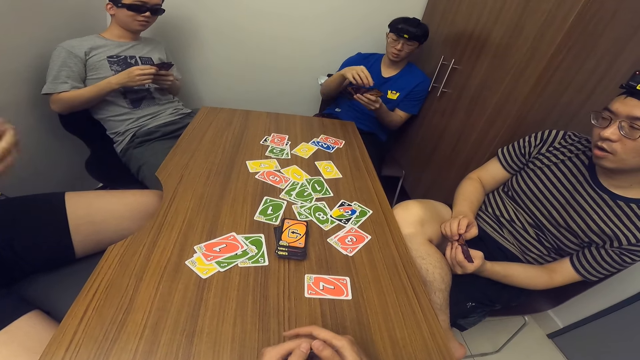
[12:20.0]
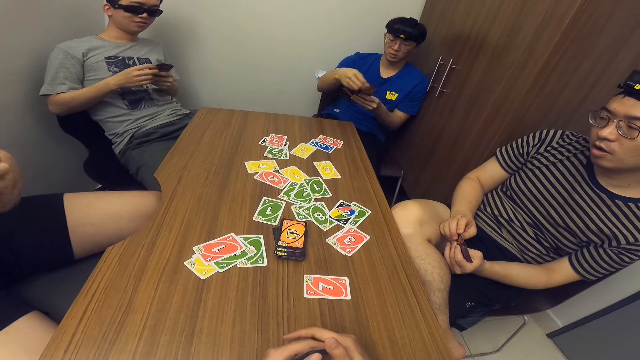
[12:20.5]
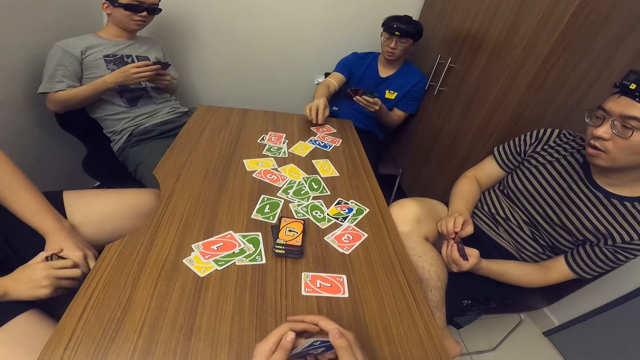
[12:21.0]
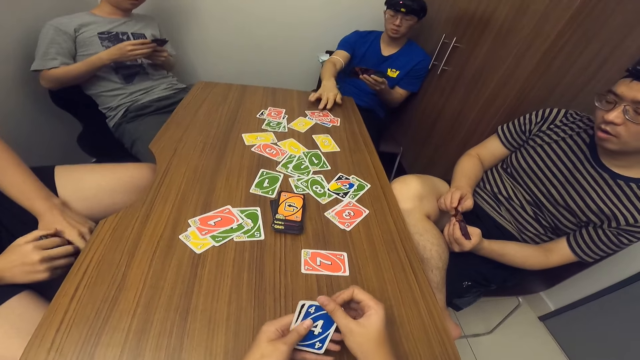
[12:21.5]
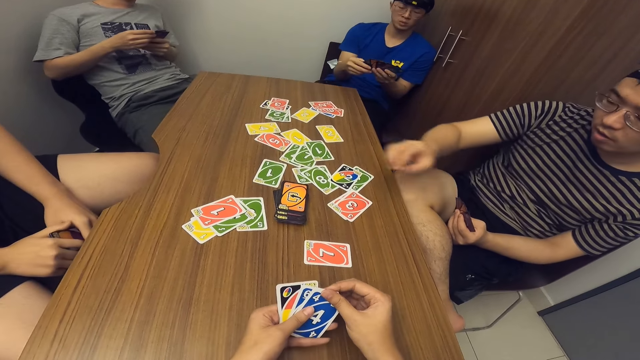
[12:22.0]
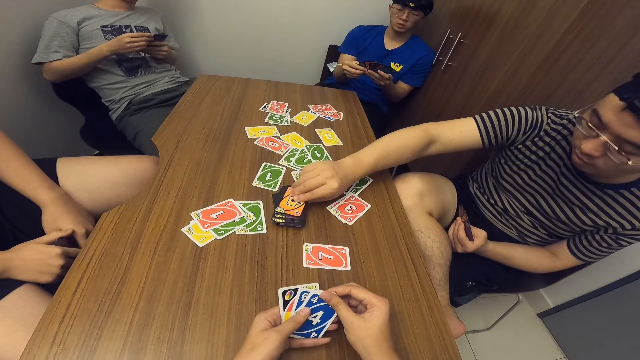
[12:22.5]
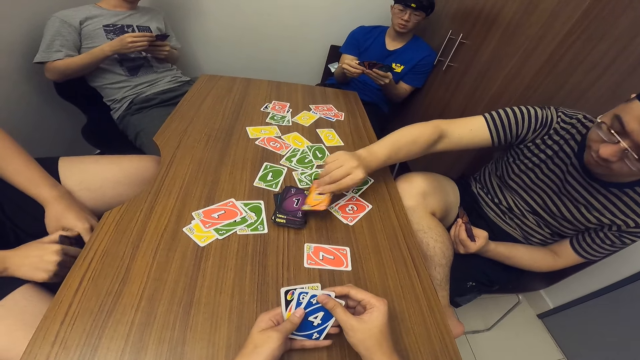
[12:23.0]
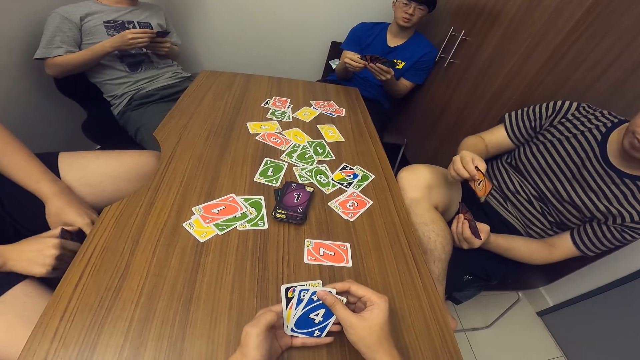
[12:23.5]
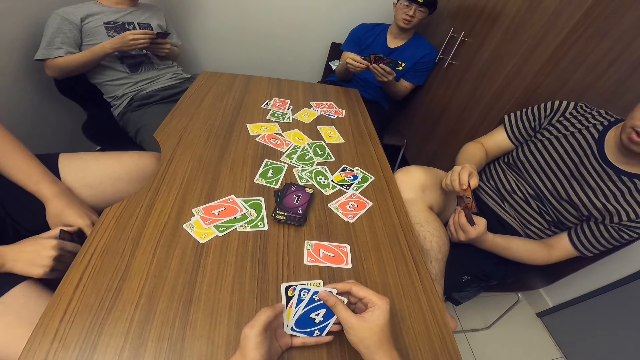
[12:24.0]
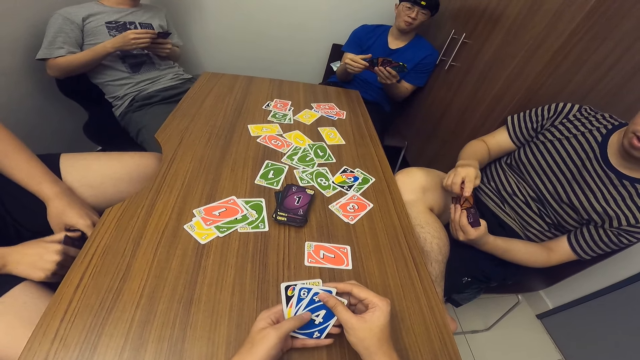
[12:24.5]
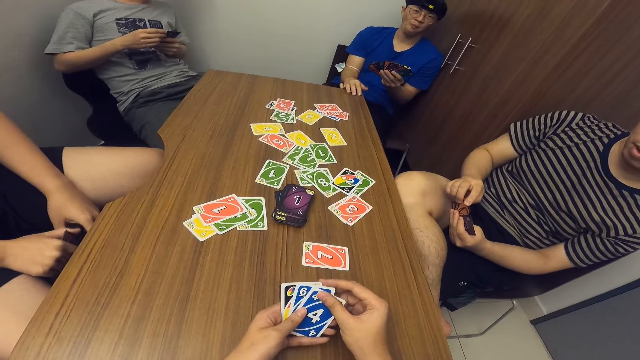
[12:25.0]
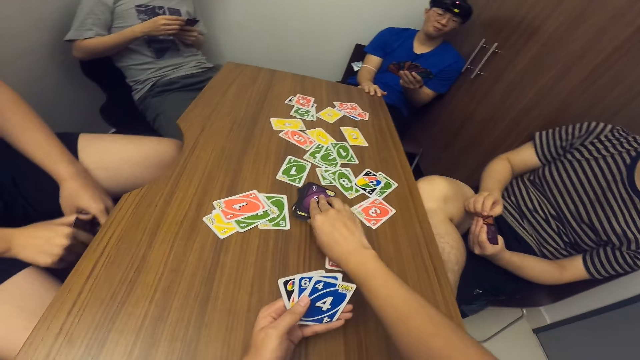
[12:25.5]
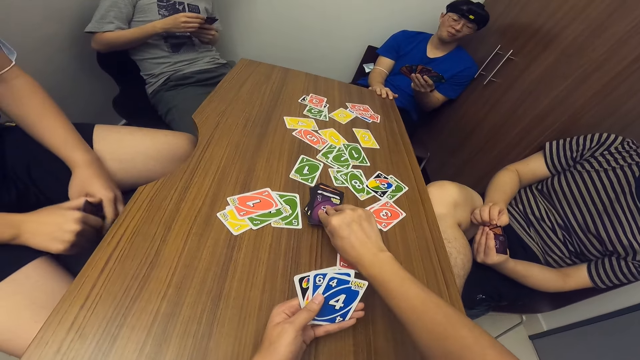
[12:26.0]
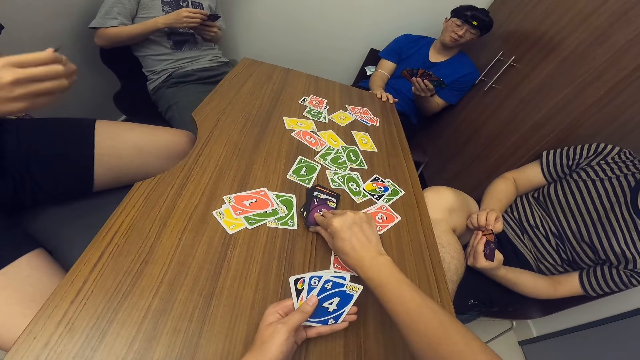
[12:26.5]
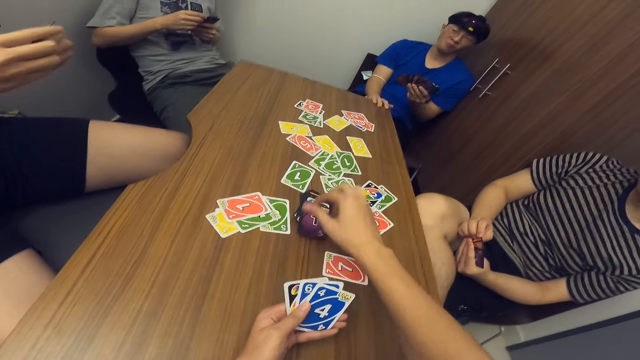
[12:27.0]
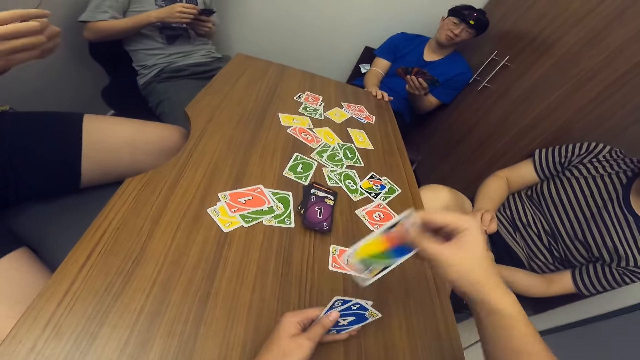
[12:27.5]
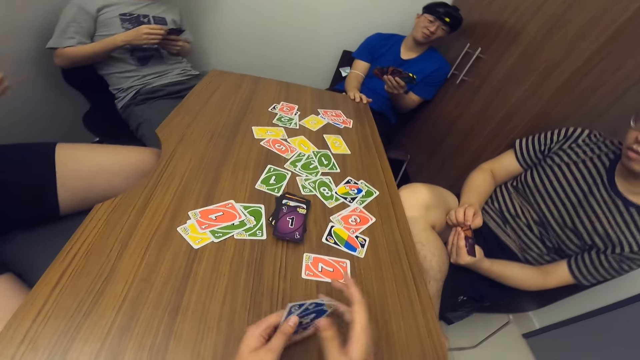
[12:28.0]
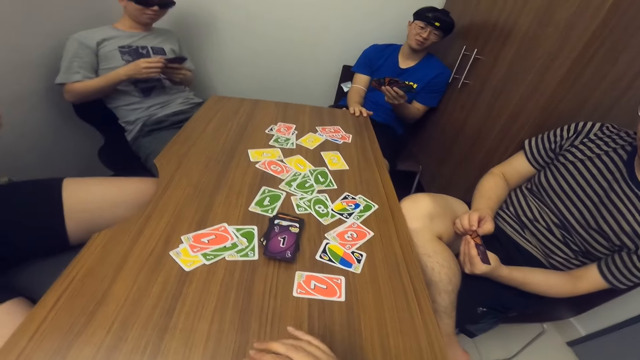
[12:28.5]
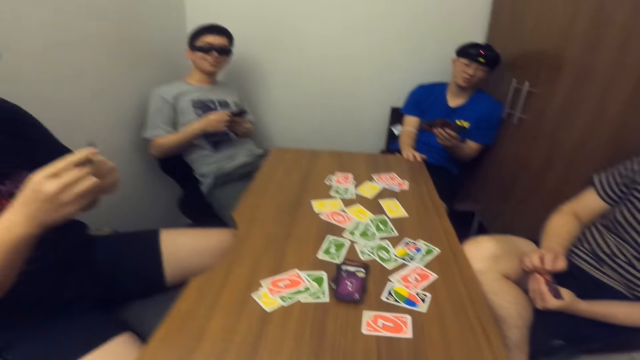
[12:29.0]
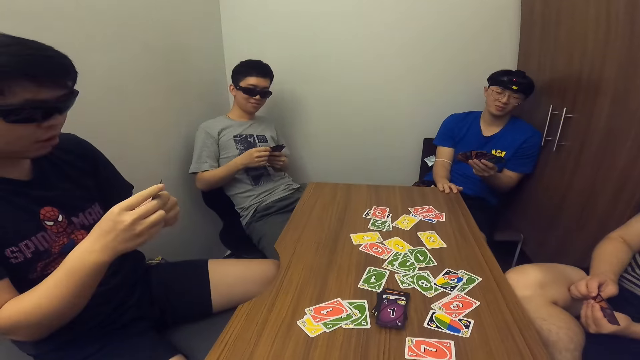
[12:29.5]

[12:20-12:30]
A man drops a card on the table with his right hand. Another man picks a card from the deck of cards on the table with his left hand. Another man knocks cards on the chair. The camera wearer touches the card on the table with his right hand. He picks the card. He drops the card on the table with his right hand.

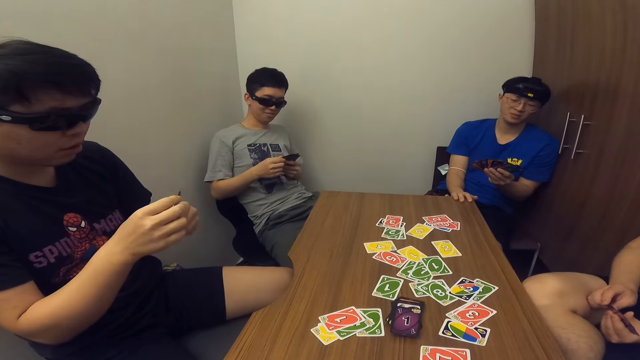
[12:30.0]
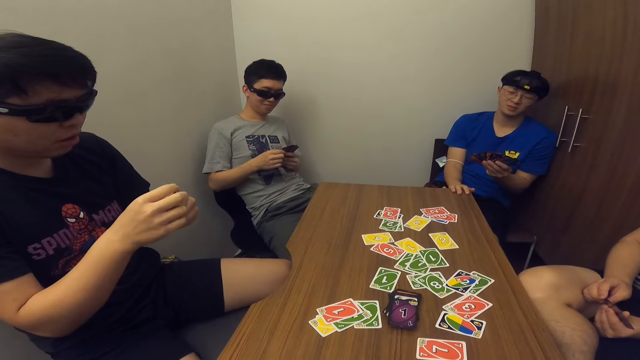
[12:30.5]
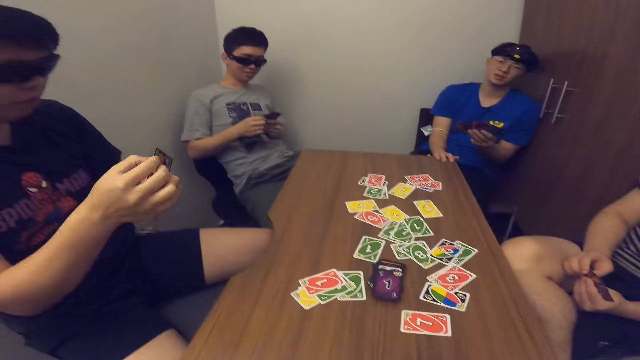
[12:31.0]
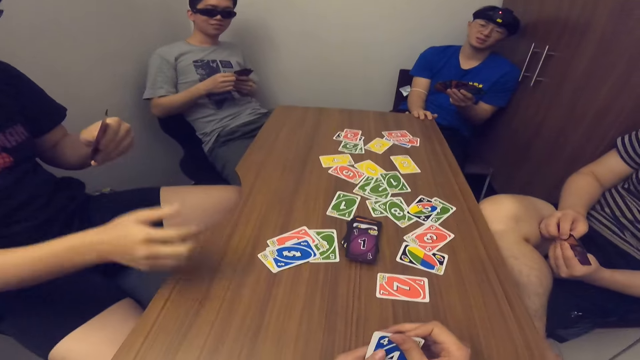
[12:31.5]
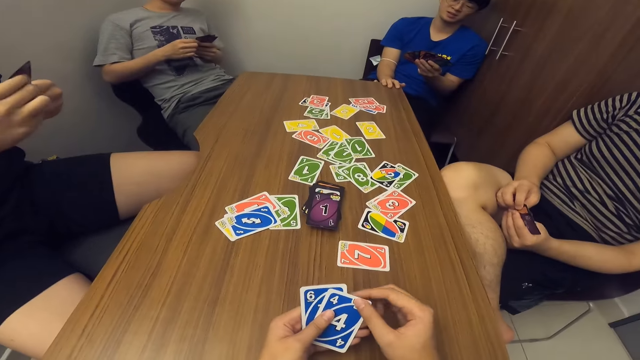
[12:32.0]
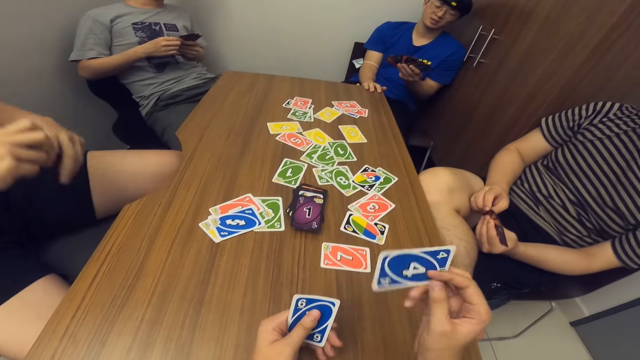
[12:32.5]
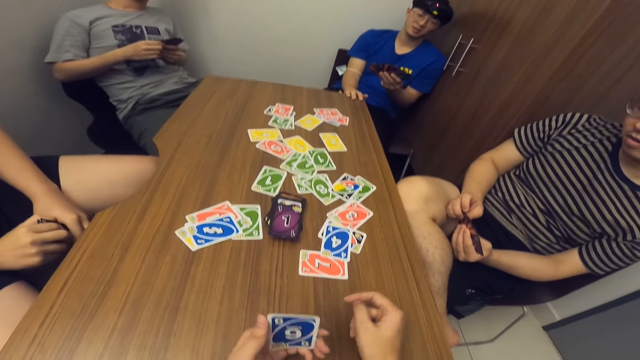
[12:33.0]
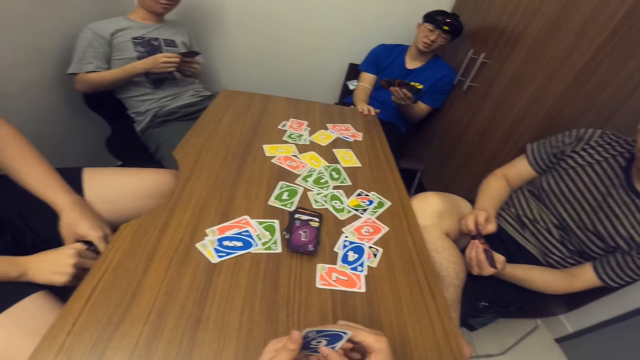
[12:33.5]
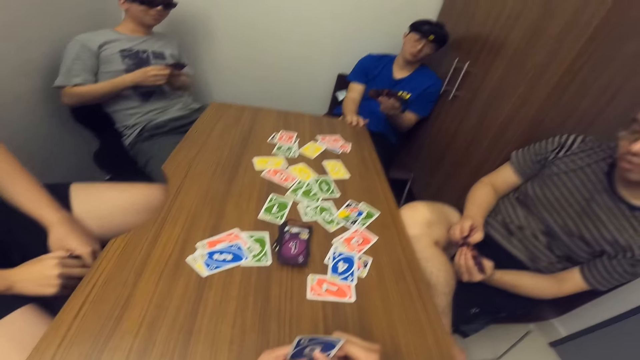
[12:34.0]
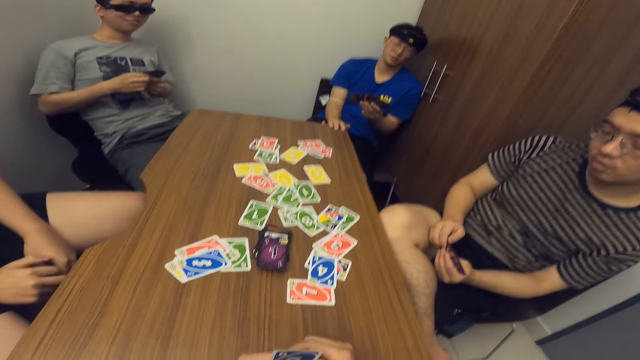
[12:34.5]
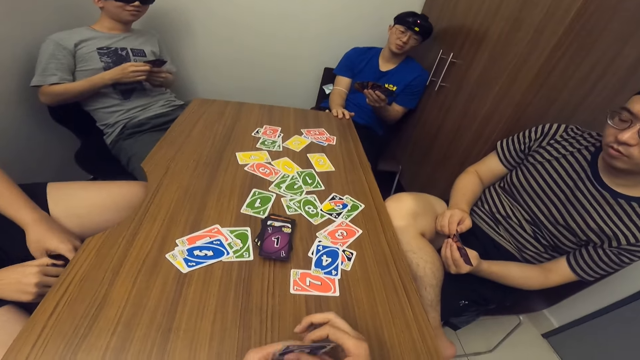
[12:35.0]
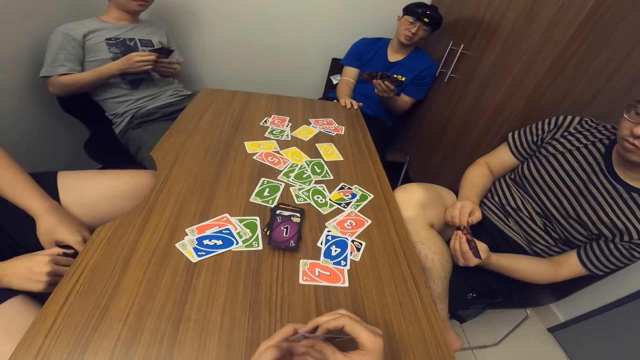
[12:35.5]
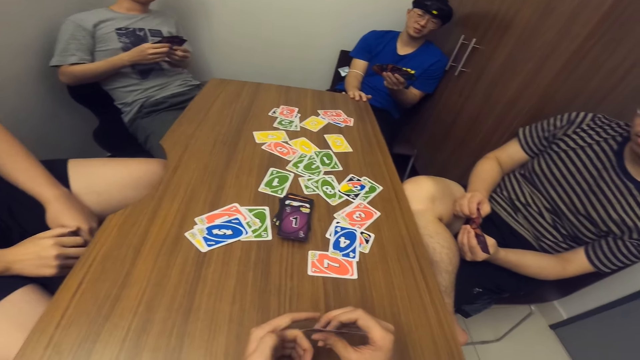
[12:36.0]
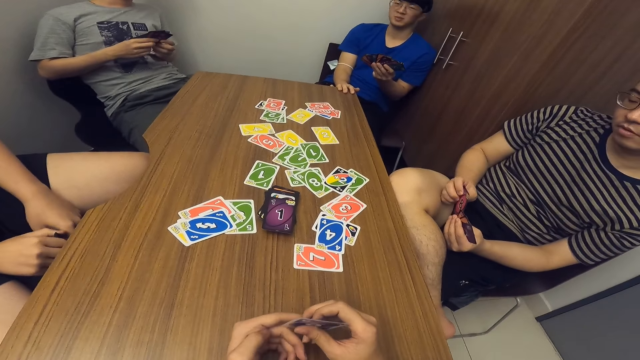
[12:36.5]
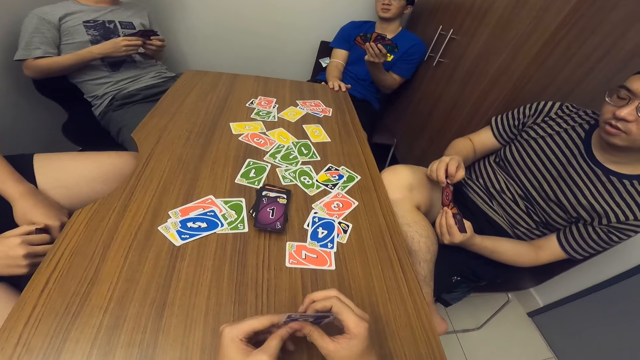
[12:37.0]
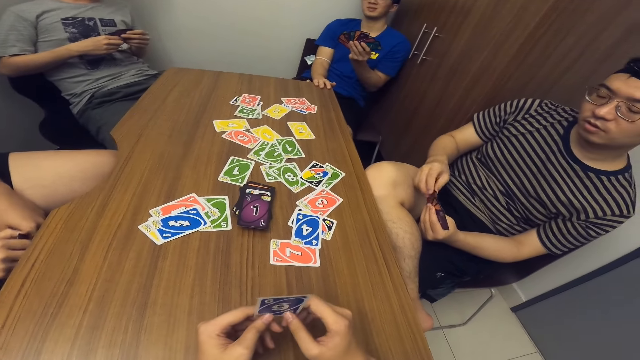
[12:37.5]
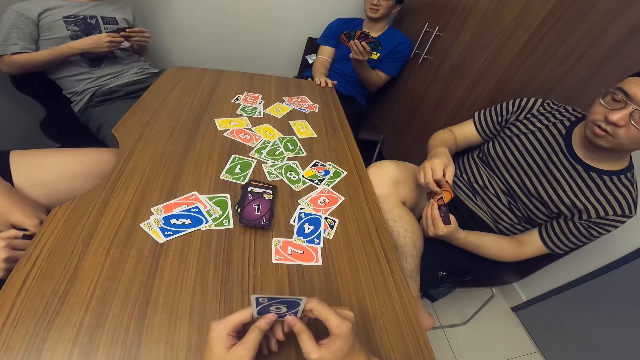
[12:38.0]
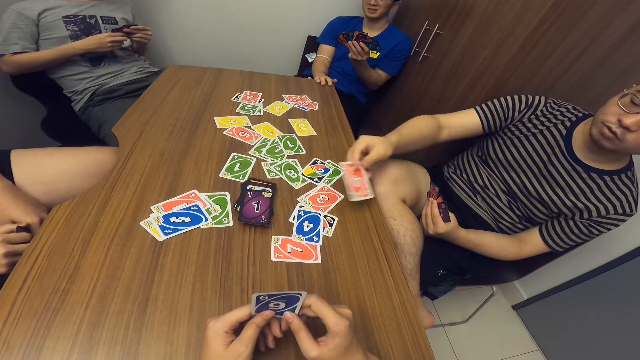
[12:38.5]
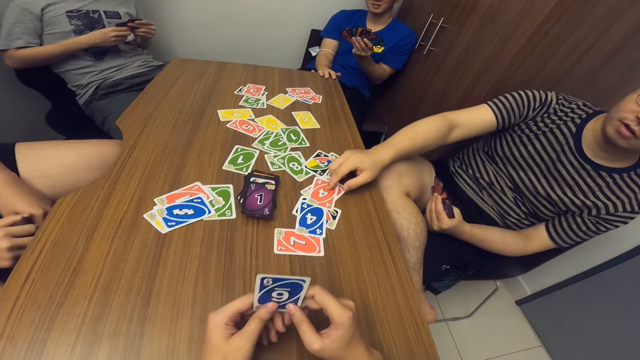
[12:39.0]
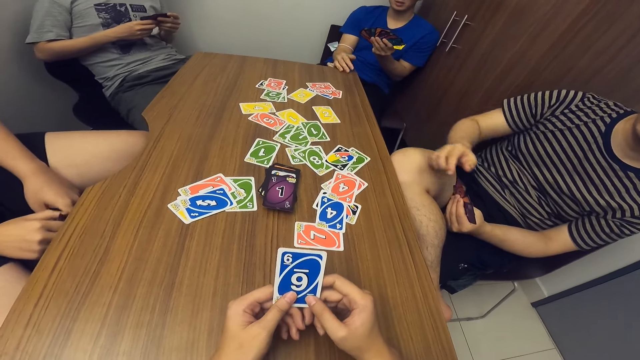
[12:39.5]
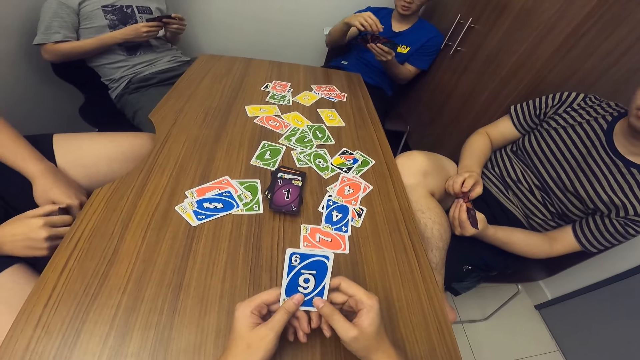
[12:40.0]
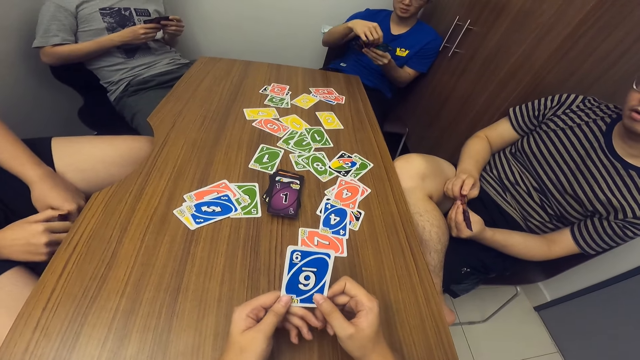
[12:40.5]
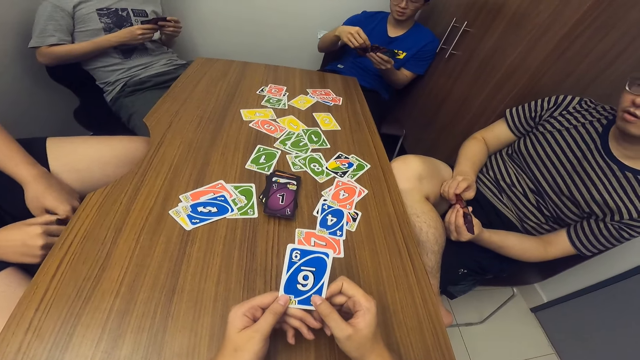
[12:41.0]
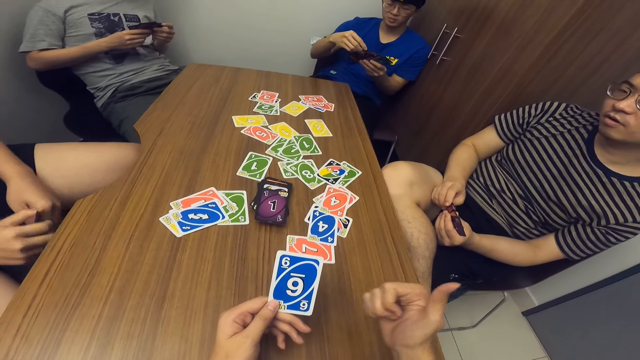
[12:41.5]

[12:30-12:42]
A man drops a card on the table with his right hand. The camera wearer drops a card on the table with his right hand. The man knocks the card on a chair. Another man drops a card on the table with his right hand.
